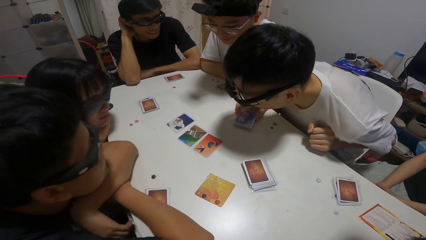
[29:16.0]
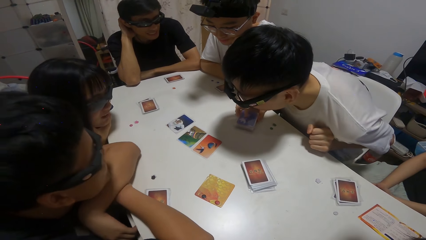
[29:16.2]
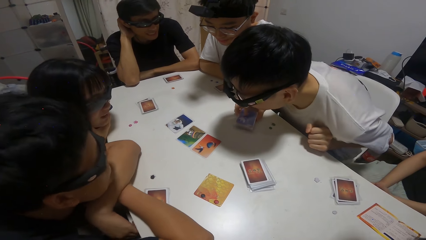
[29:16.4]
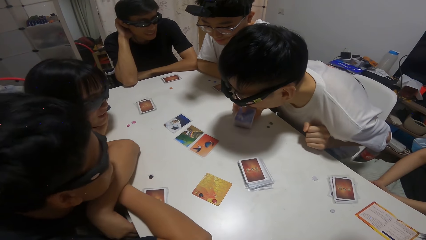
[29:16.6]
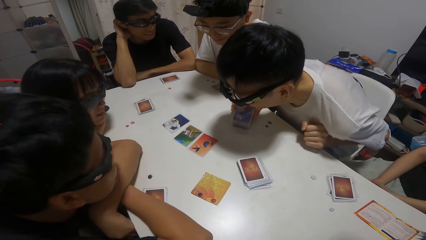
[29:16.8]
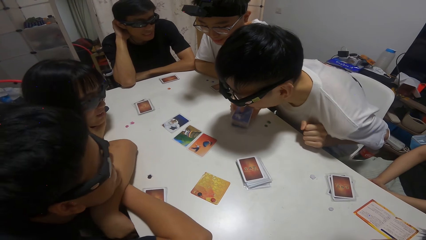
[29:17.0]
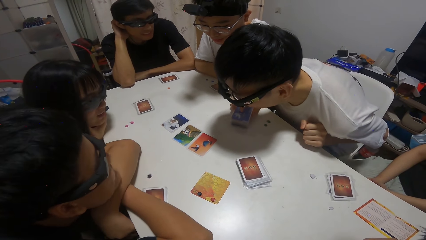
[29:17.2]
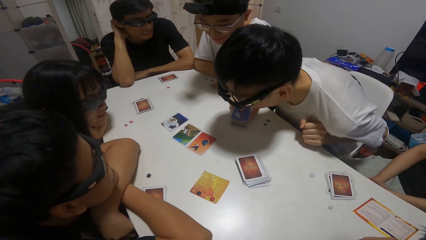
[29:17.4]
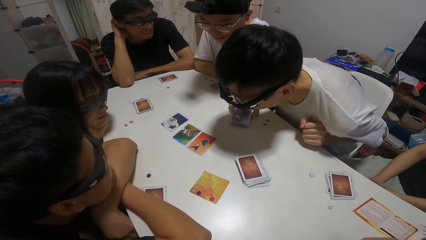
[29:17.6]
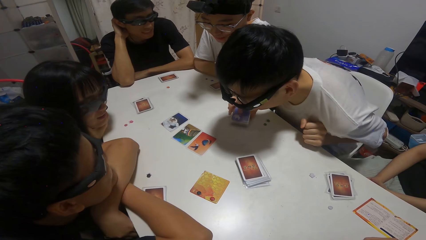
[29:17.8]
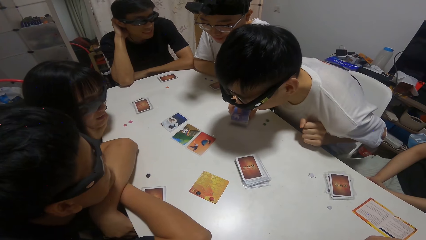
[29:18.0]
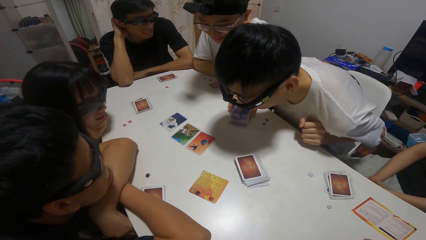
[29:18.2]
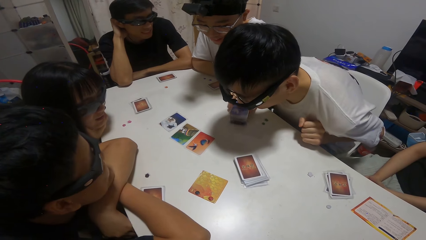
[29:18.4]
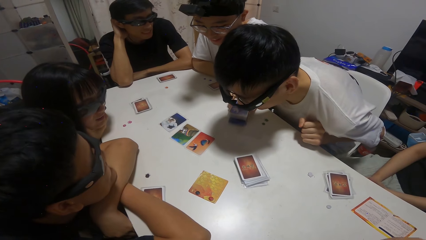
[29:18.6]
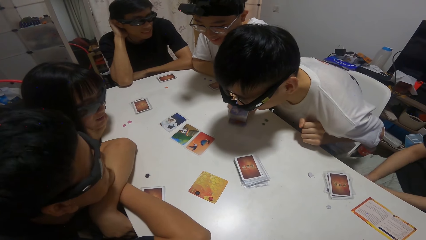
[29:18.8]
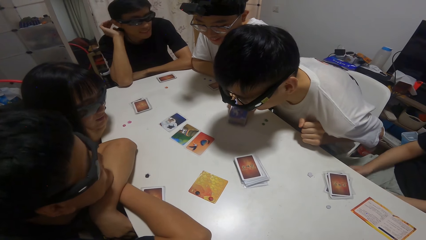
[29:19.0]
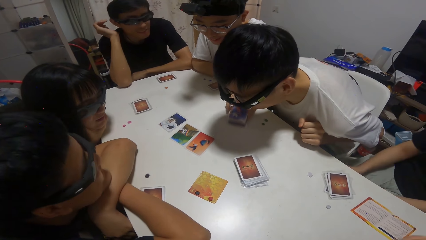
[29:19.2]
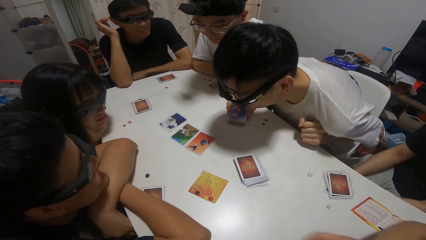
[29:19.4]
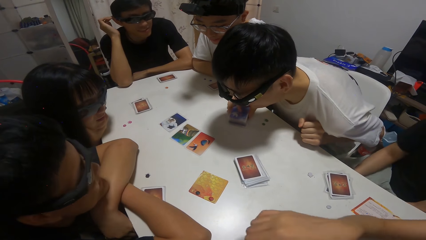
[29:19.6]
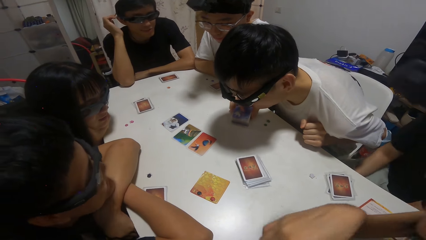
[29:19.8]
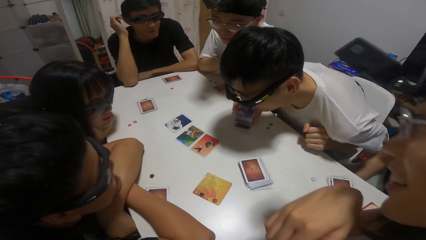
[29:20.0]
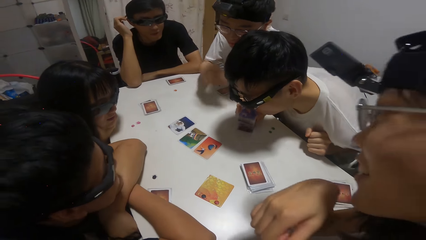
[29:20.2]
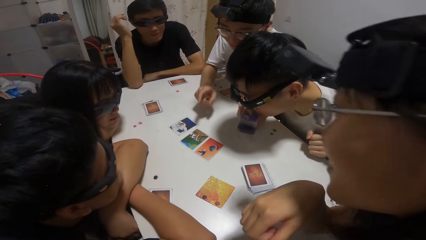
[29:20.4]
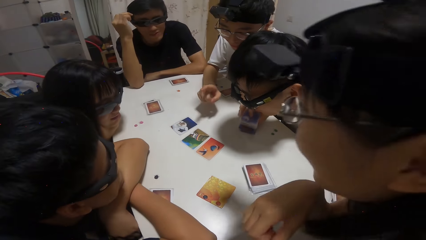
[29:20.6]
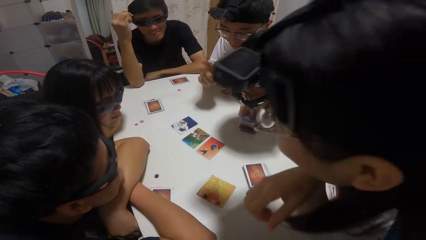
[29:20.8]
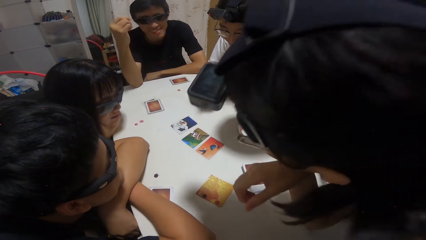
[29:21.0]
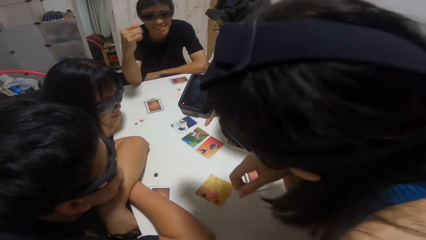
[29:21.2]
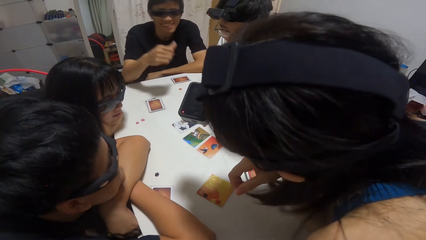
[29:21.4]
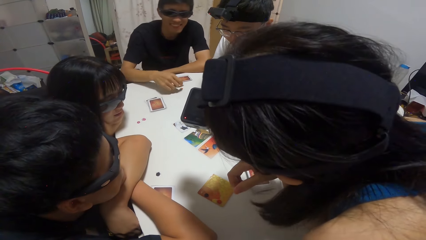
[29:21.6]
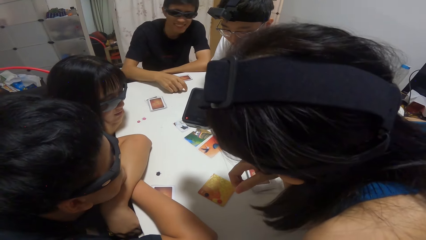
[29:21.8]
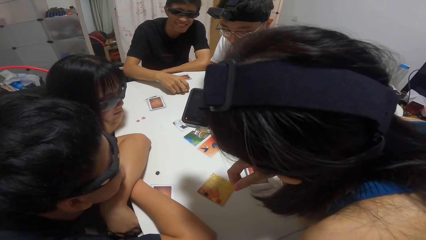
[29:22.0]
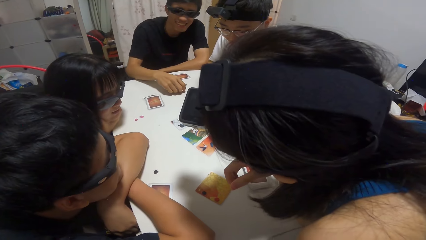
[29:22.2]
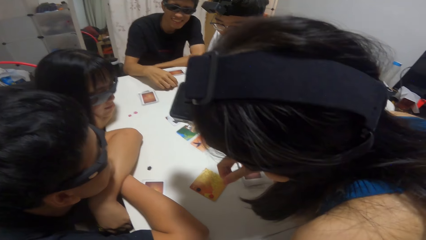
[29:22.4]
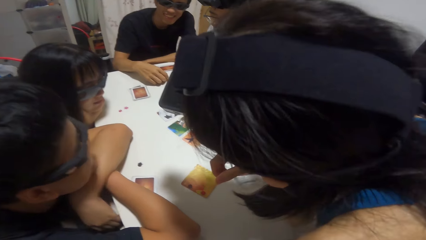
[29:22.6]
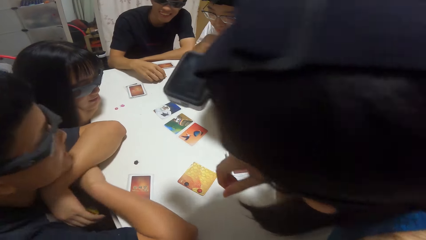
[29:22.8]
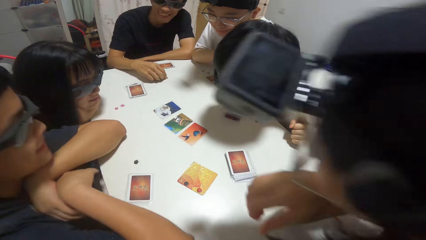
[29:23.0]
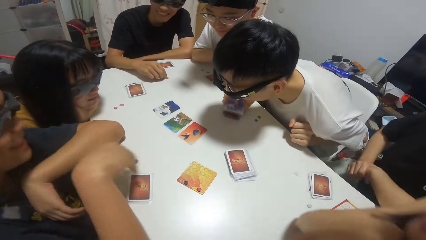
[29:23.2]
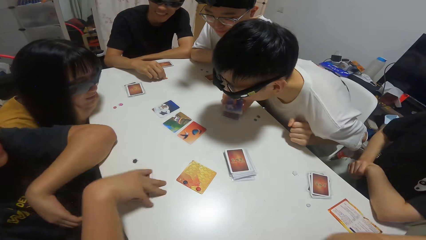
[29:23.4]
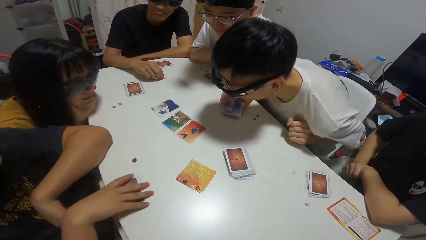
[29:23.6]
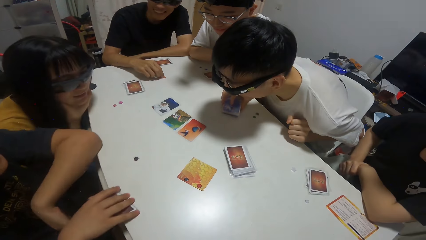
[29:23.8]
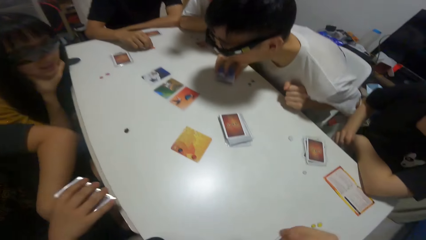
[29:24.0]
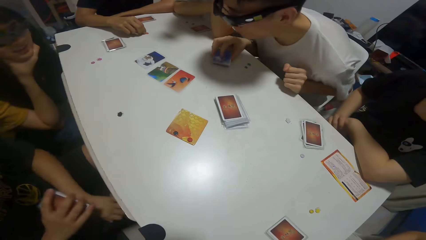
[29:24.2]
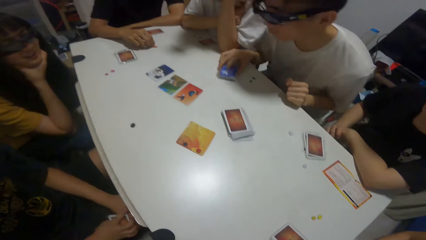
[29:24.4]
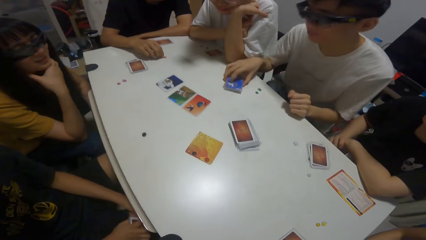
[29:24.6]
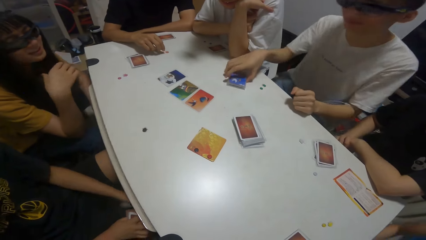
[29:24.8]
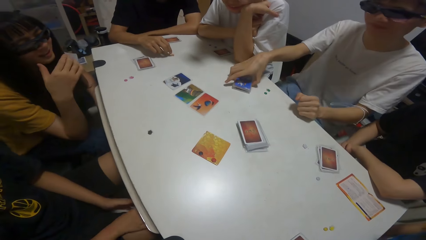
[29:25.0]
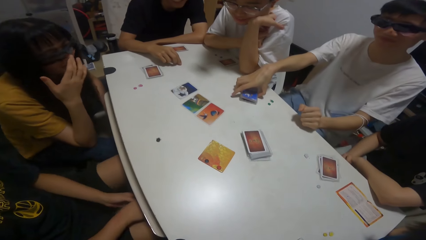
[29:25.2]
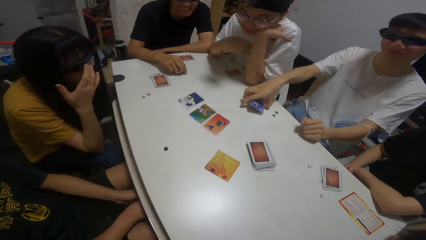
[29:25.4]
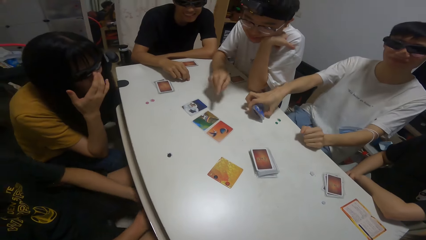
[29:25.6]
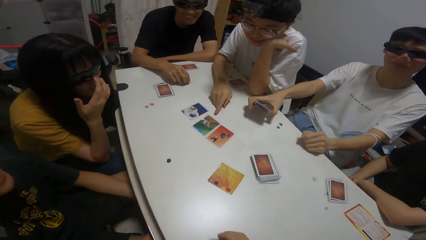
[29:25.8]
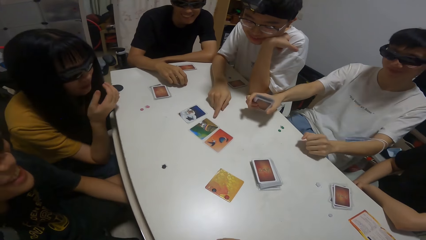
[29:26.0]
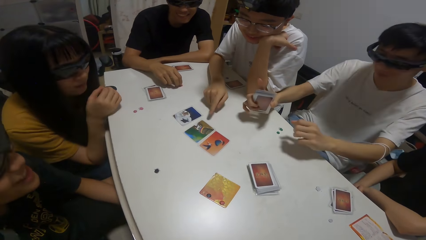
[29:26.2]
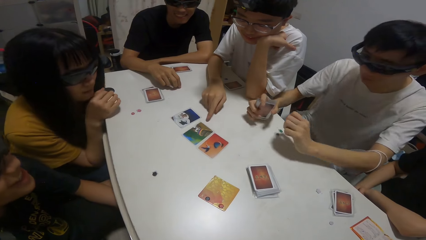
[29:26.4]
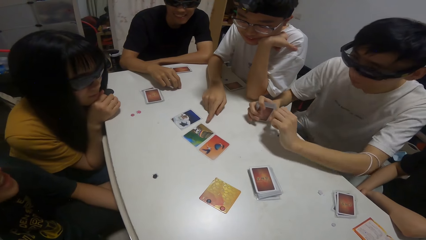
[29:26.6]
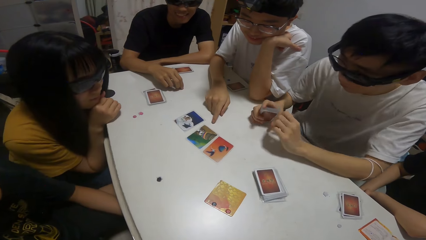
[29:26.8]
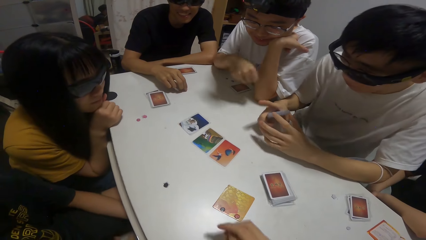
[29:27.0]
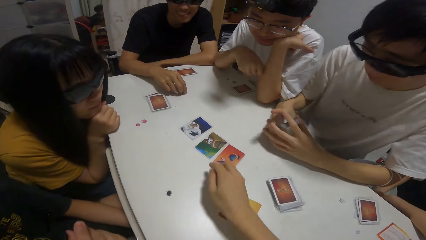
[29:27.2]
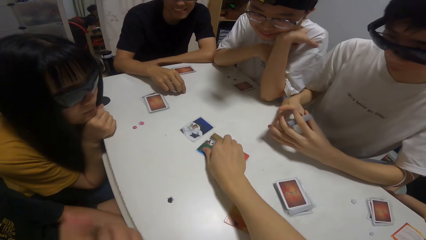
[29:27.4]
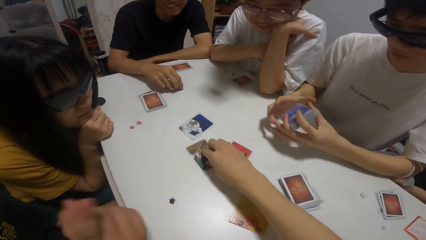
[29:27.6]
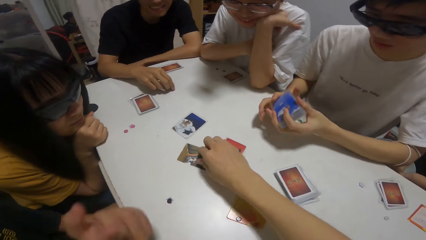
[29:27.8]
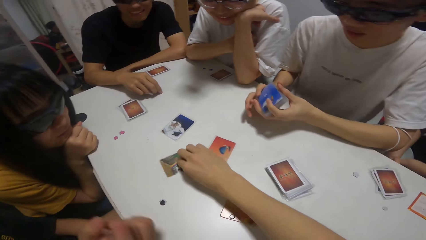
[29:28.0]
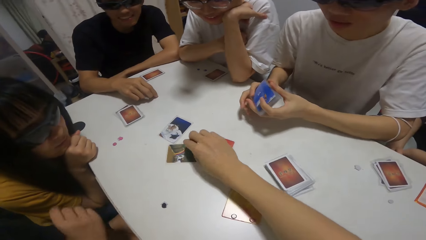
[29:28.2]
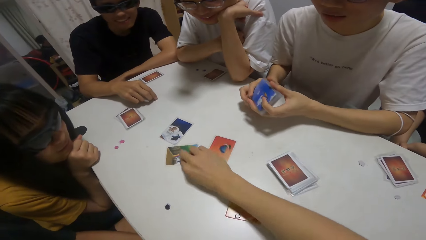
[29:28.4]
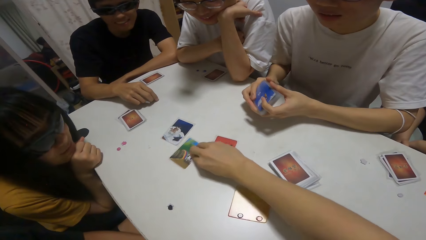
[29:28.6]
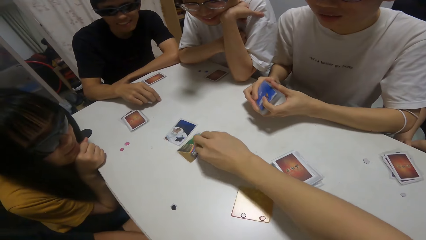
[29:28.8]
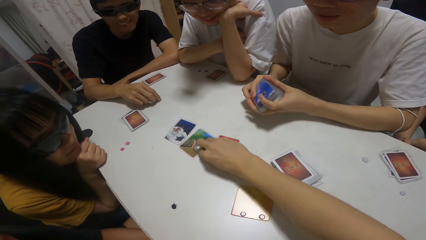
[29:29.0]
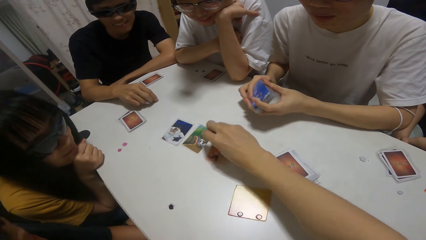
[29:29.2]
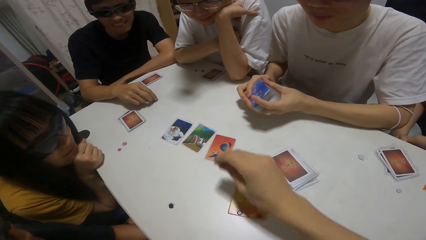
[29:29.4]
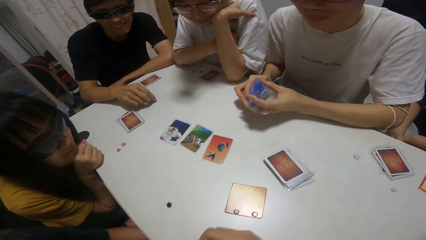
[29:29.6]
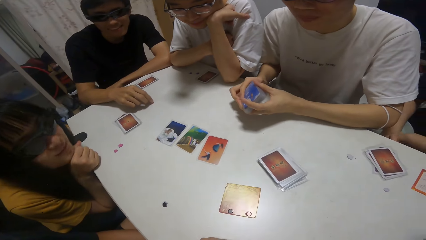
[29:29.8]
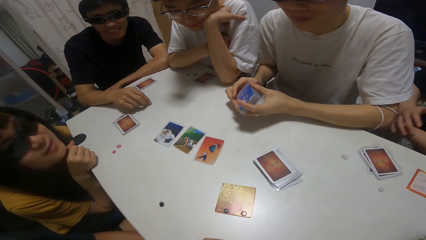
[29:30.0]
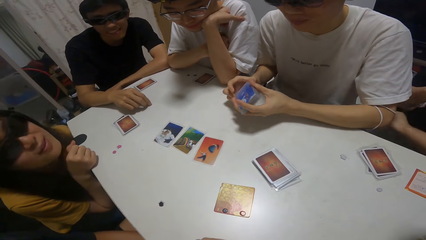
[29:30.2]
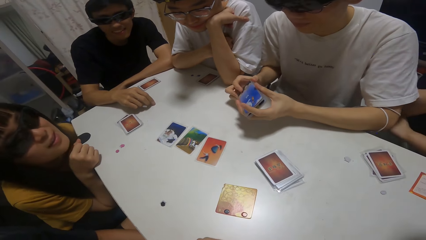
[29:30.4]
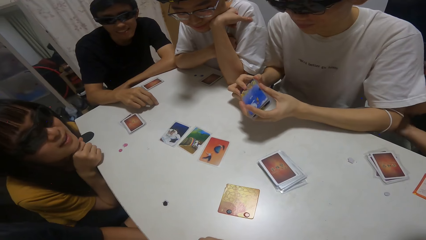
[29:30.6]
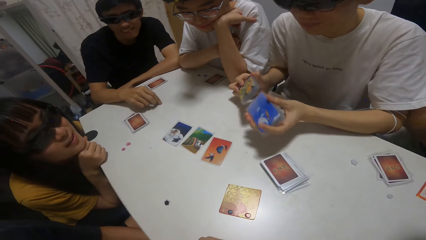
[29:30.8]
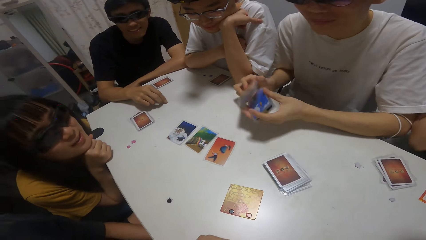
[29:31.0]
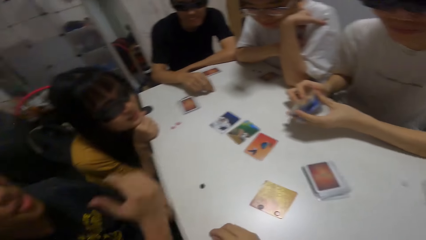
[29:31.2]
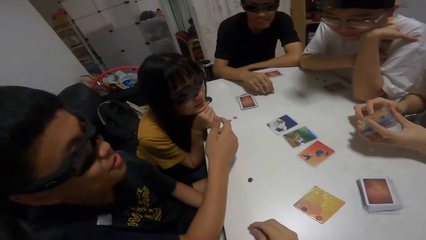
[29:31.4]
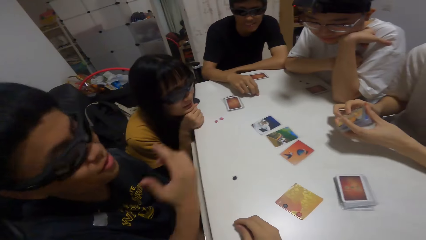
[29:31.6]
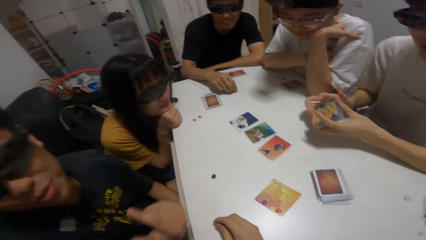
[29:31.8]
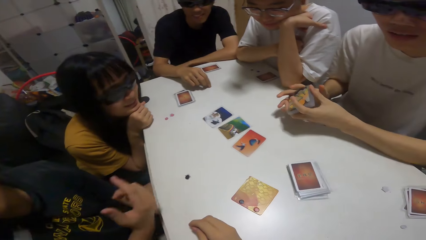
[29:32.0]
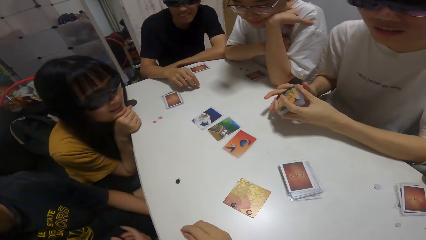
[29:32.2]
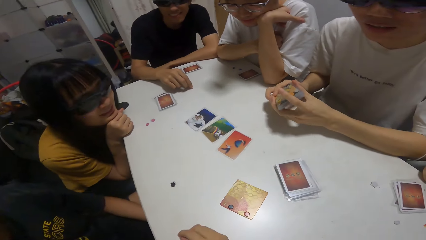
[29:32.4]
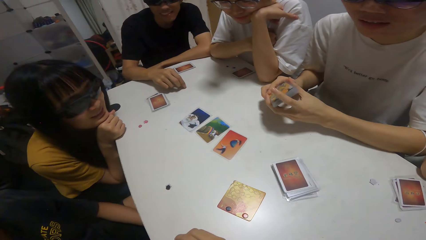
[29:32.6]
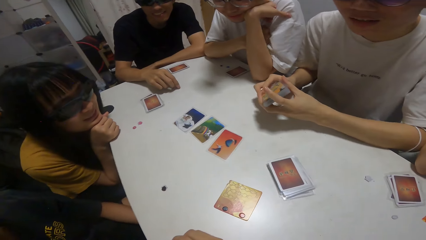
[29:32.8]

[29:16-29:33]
A person moves cards on the table. A boy picks up some cards on the table with his right hand. Another boy points towards a card on the table. The camera wearer moves a card on the table with her right hand.
